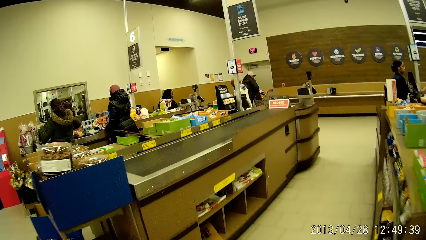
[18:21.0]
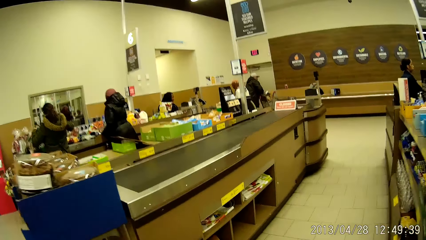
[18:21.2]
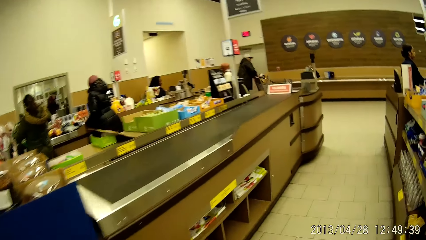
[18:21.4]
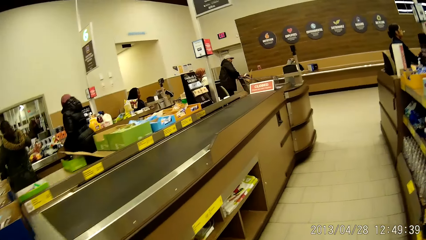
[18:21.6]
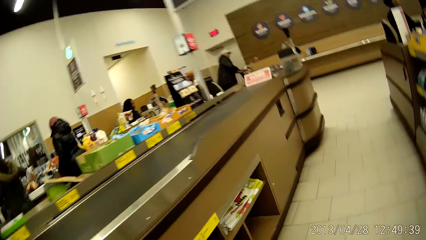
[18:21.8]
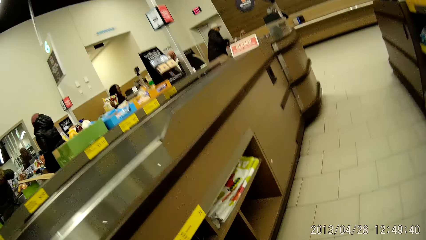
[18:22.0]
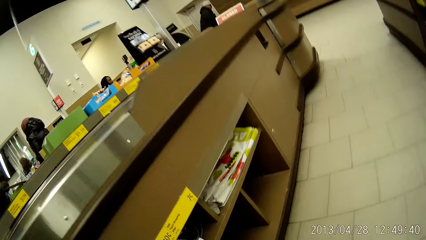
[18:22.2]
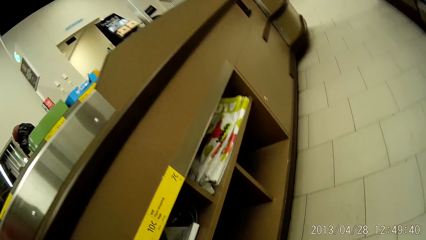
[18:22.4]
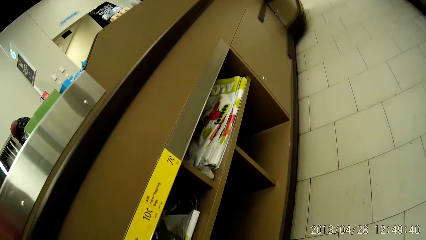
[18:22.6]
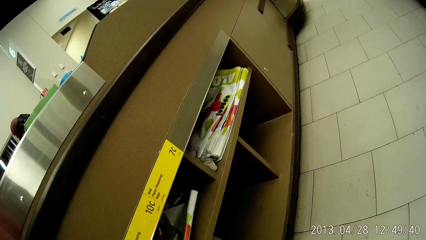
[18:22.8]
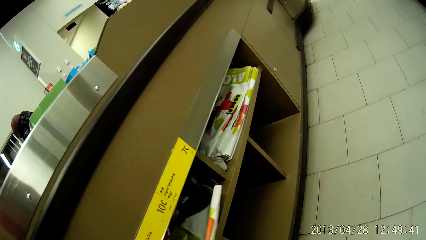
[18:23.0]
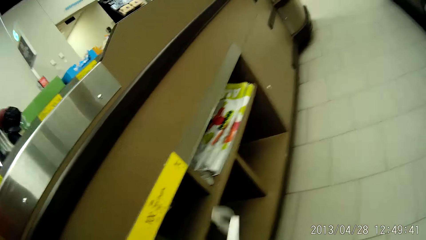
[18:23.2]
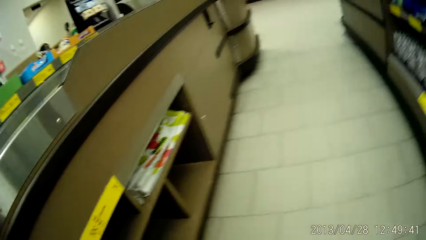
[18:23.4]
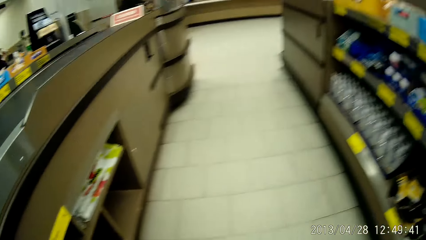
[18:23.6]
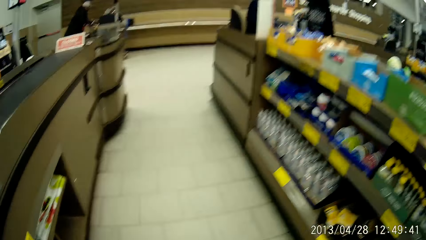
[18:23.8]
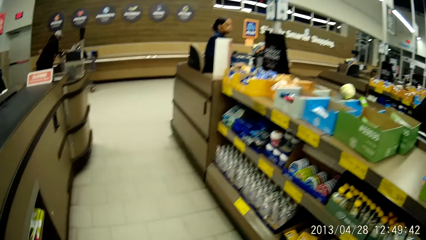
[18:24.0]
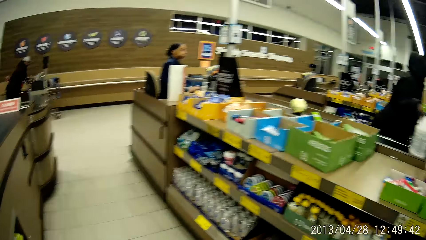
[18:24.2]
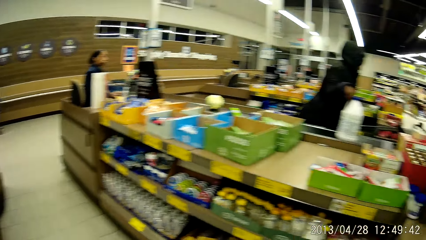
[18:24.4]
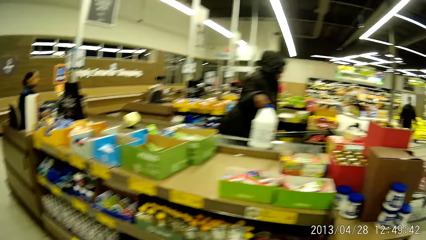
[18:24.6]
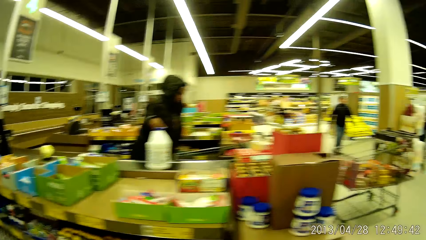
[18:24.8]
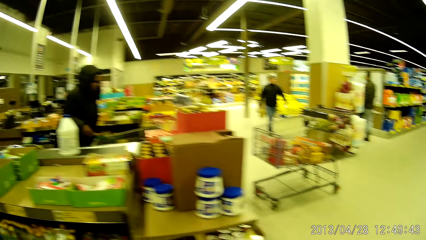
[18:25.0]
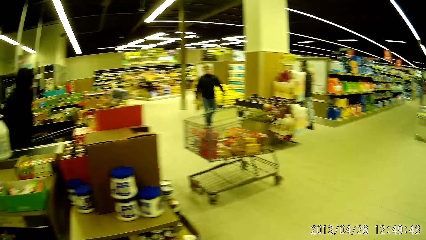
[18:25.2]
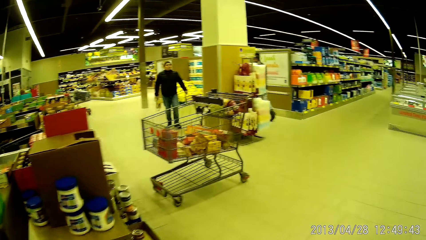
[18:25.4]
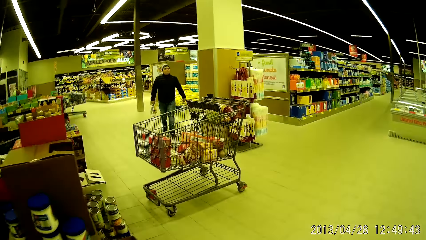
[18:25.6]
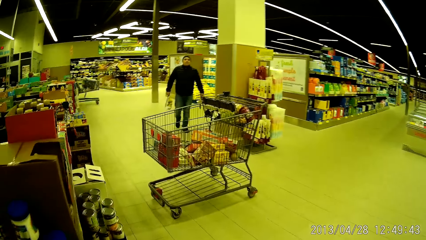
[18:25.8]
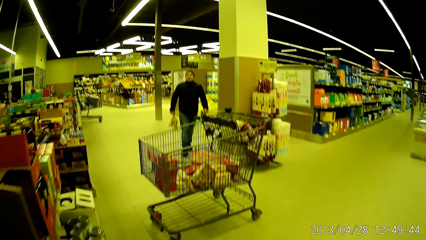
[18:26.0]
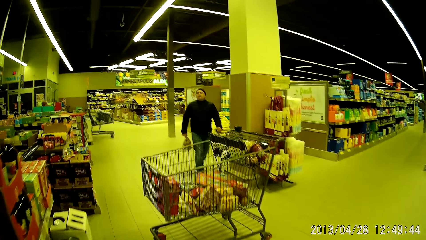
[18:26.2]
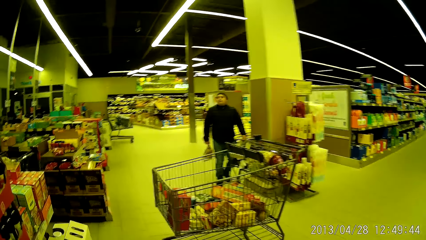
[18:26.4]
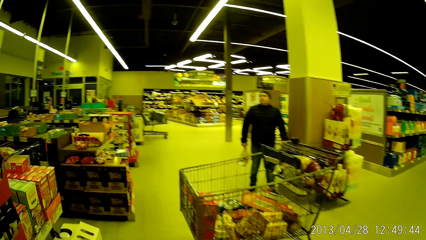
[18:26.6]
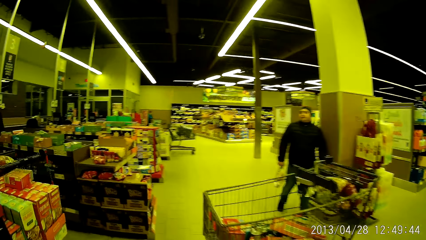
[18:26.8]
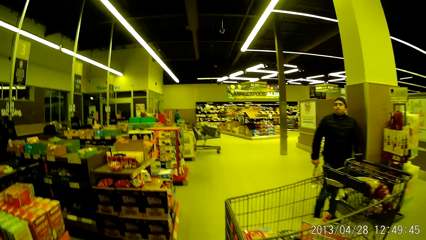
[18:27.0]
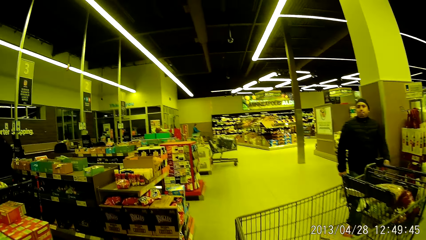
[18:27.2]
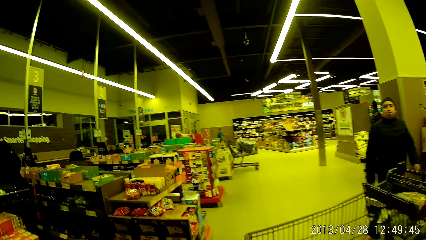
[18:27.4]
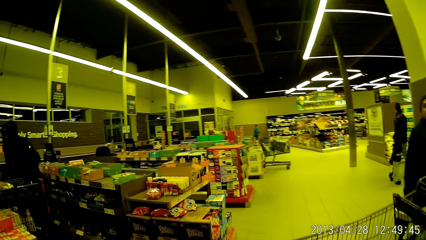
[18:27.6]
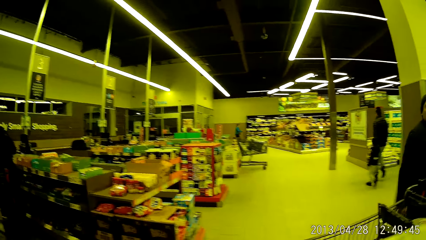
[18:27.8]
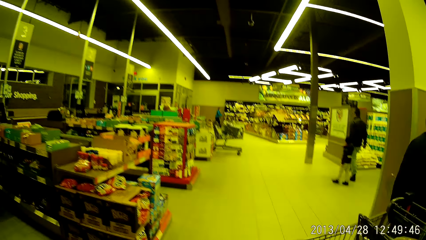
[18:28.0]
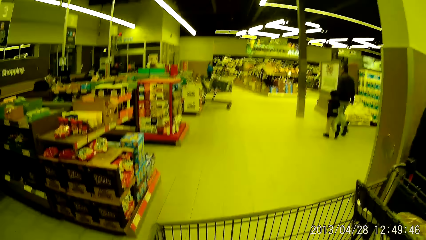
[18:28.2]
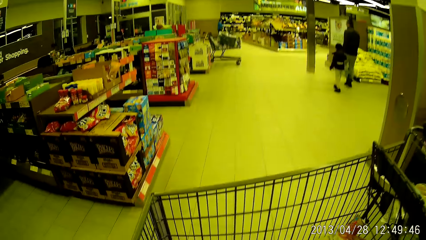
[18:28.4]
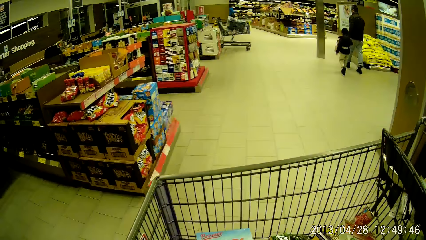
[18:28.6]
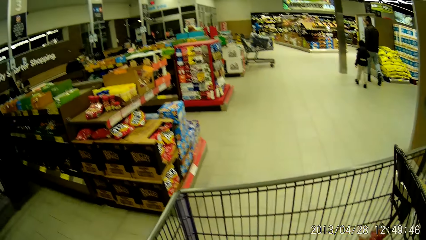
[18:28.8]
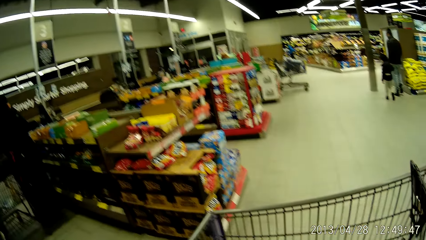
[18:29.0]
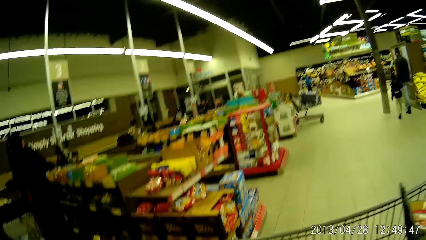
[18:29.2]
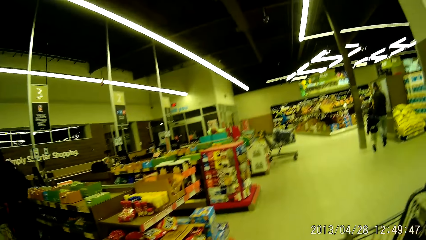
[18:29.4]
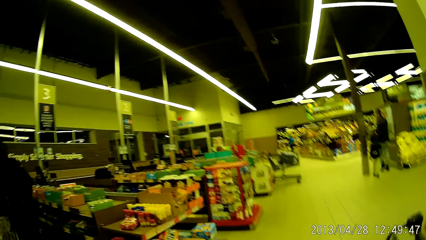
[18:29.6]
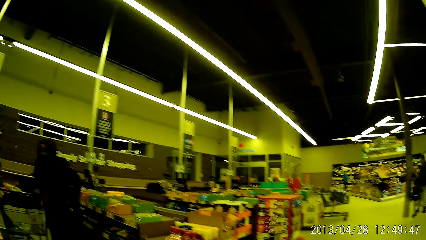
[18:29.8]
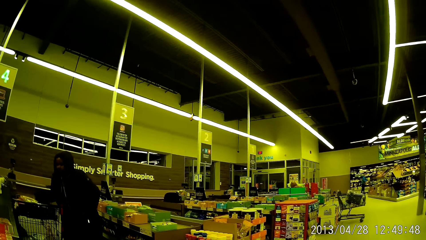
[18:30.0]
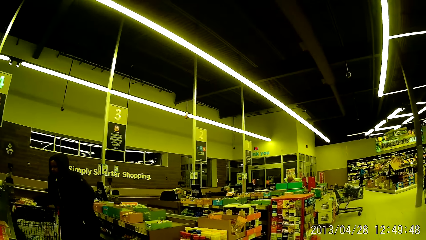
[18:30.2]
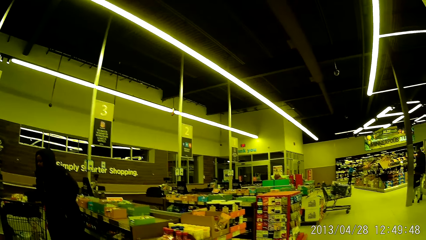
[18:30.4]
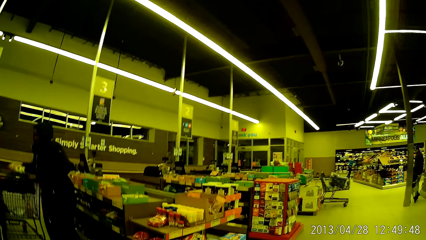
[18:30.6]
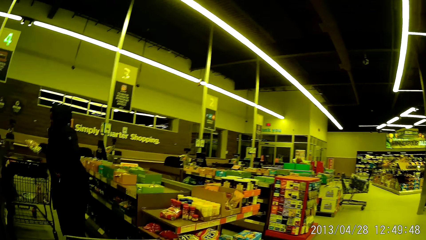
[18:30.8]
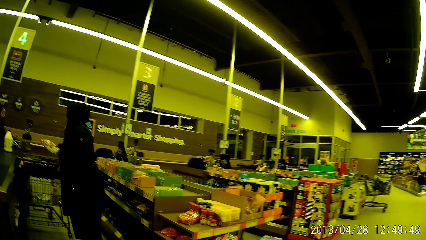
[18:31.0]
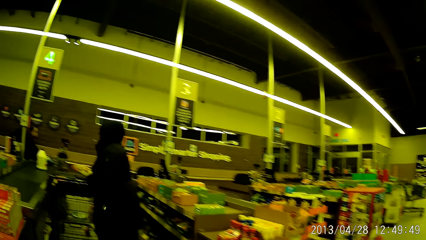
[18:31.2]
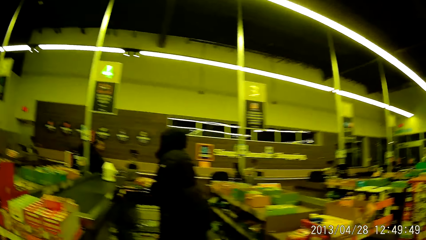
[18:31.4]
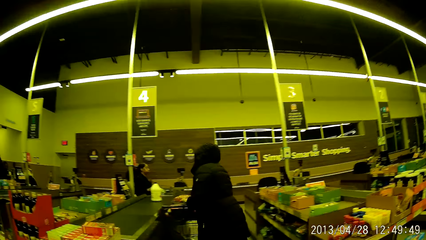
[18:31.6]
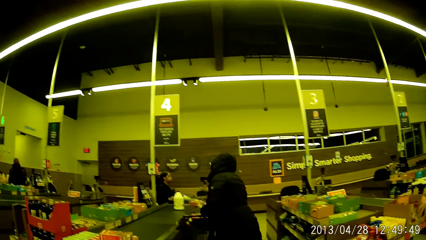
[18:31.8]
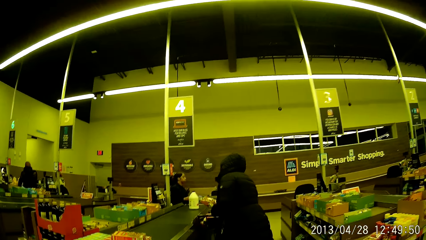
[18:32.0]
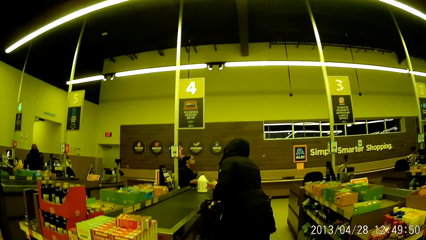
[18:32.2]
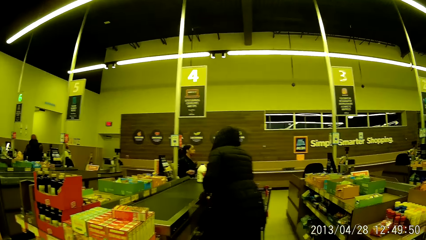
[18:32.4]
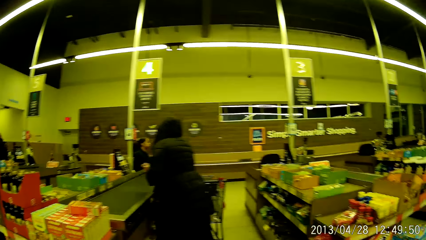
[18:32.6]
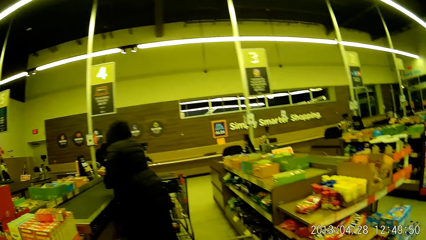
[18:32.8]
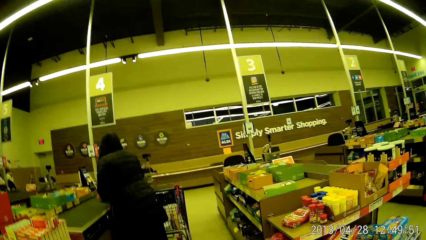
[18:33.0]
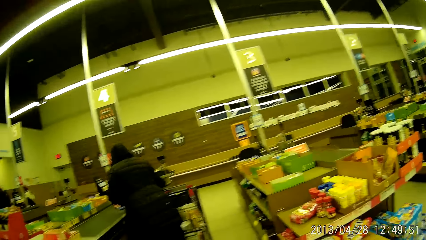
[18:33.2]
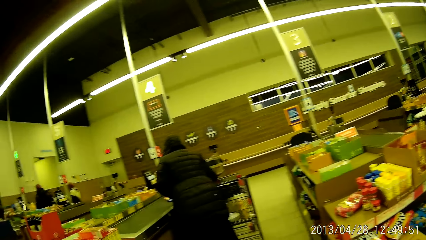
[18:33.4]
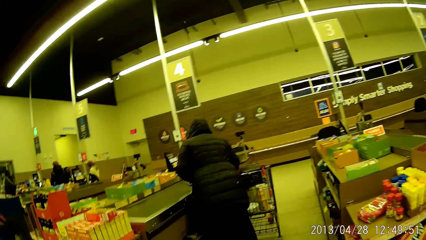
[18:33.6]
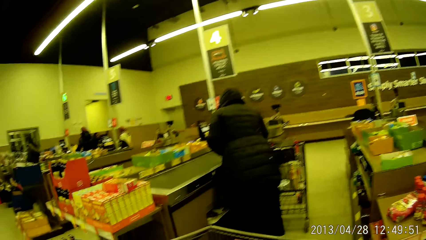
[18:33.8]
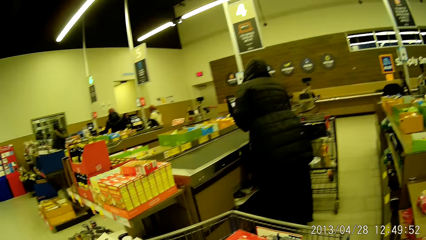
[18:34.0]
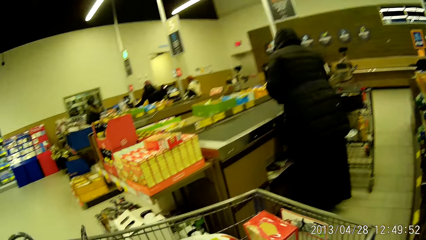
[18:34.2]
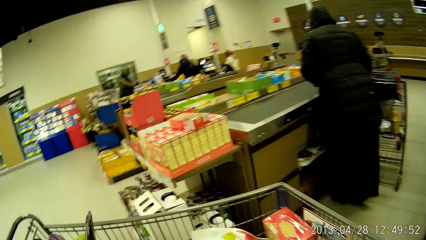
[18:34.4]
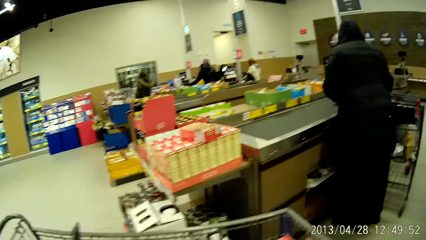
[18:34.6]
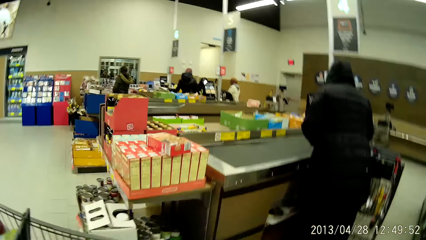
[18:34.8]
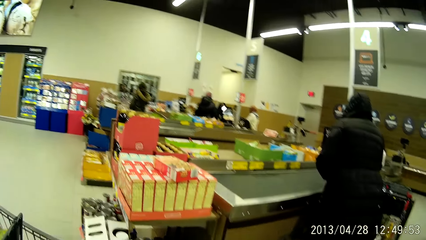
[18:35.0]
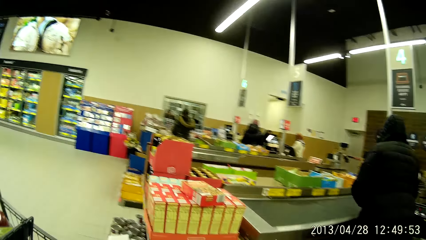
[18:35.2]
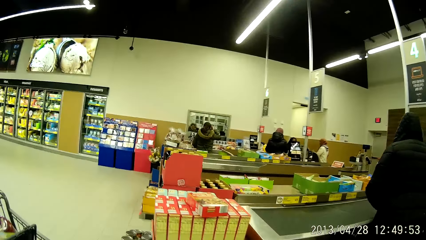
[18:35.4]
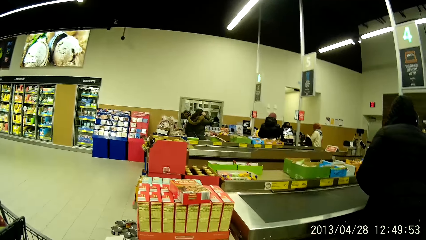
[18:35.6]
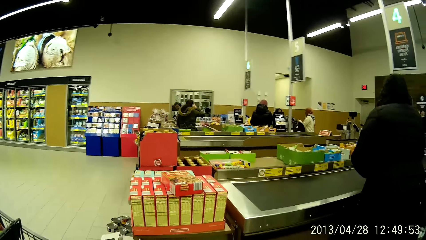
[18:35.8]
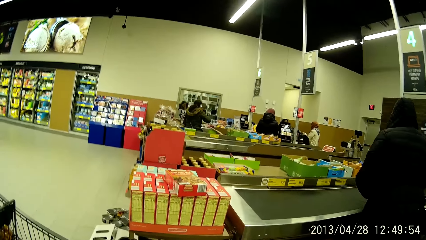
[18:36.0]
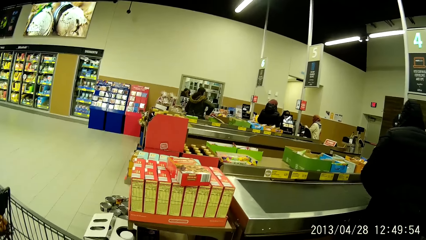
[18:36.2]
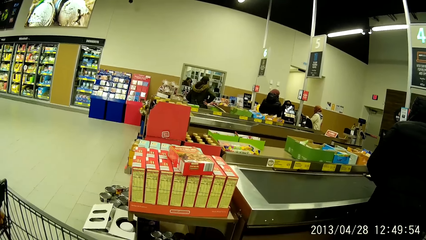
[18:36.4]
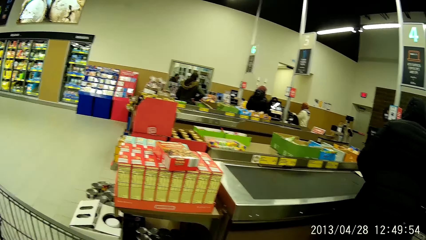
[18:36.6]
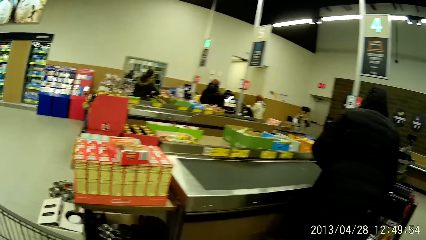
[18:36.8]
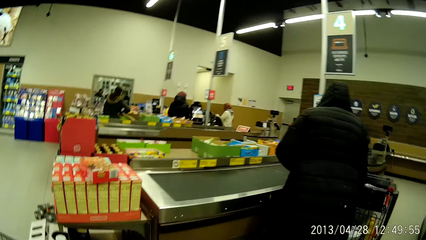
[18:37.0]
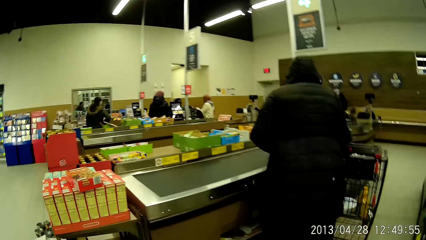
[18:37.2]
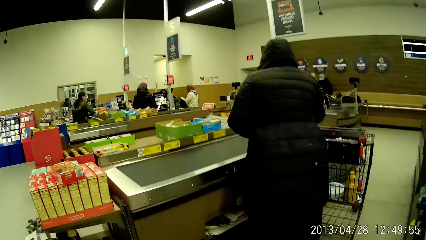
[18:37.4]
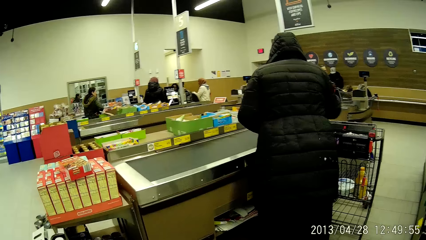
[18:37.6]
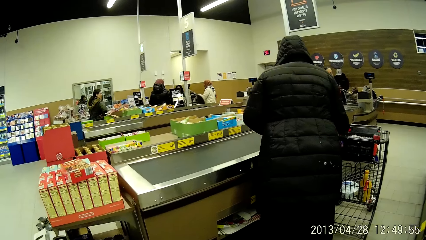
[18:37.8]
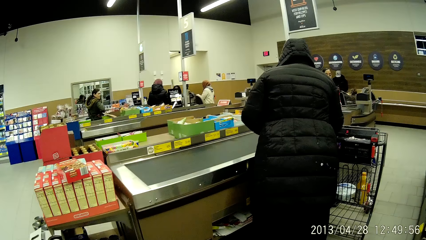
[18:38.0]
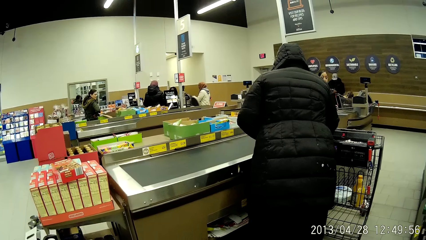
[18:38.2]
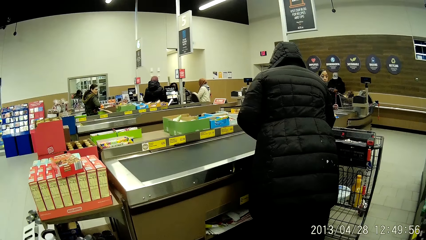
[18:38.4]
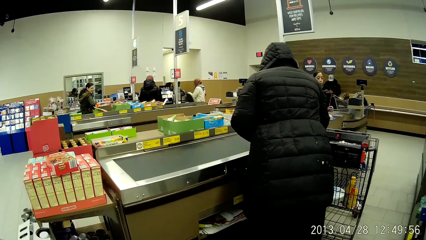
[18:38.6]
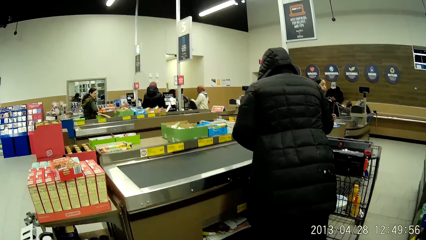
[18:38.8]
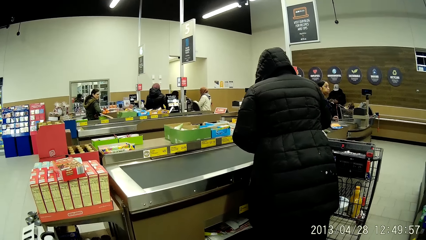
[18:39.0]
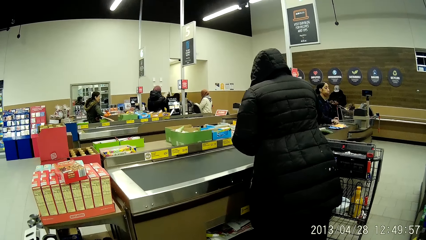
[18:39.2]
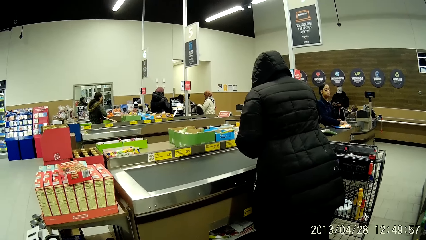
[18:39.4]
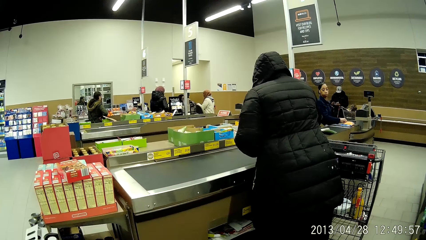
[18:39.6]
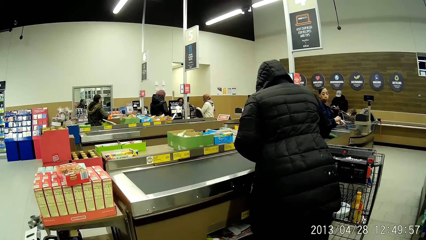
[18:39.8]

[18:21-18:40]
The camera wearer bends towards the floor. She picks up some shopping bags from the stand with her left hand. She stands up and walks towards the trolley. She moves around in the grocery store. She pushes the trolley towards a woman. She observes the woman.
